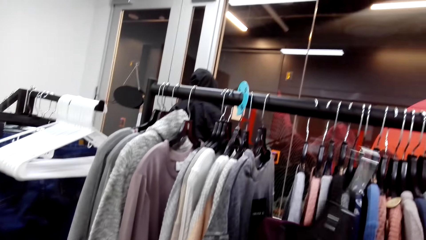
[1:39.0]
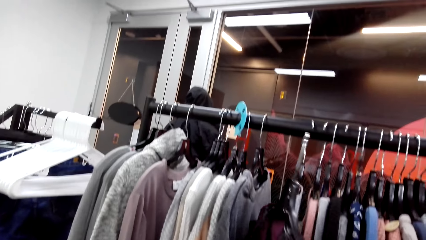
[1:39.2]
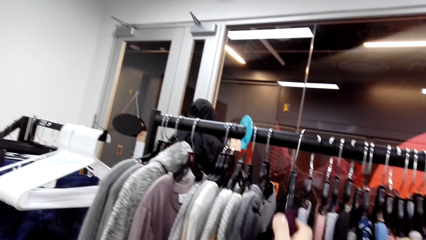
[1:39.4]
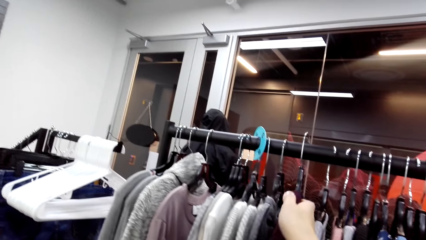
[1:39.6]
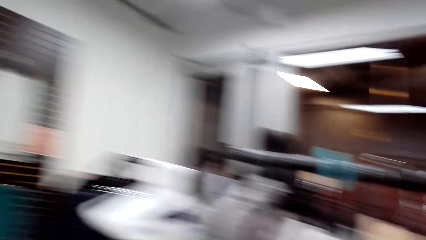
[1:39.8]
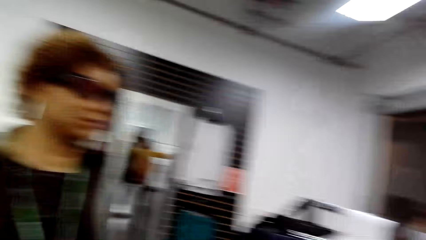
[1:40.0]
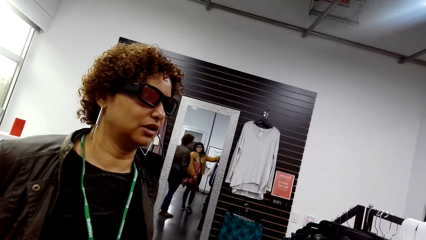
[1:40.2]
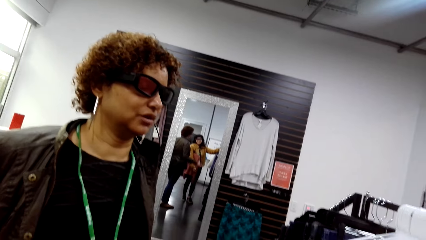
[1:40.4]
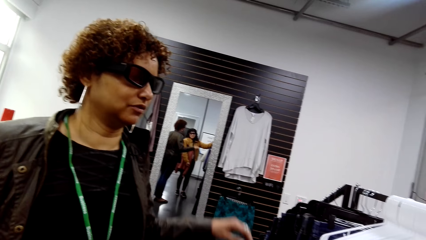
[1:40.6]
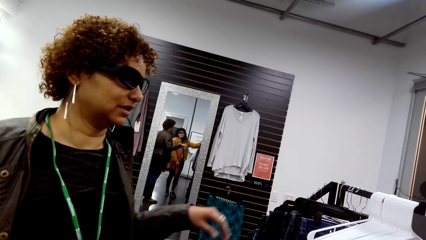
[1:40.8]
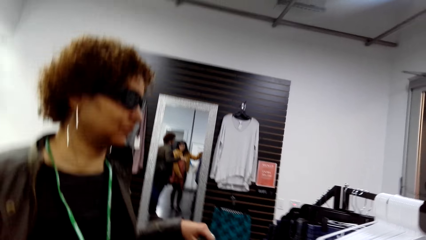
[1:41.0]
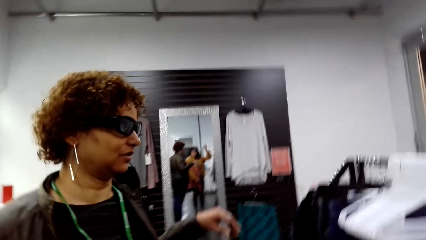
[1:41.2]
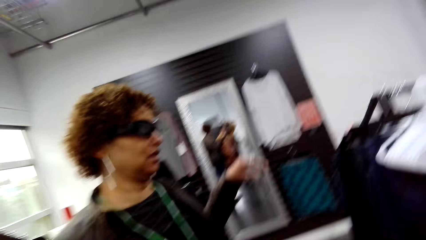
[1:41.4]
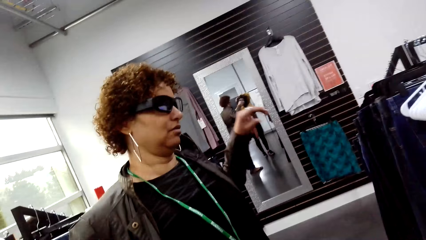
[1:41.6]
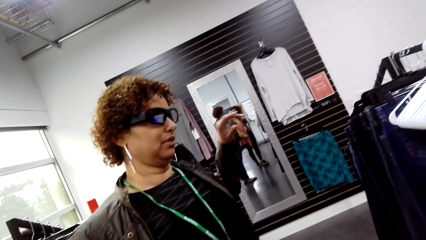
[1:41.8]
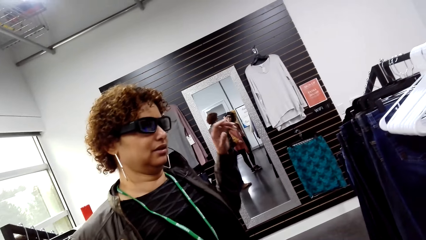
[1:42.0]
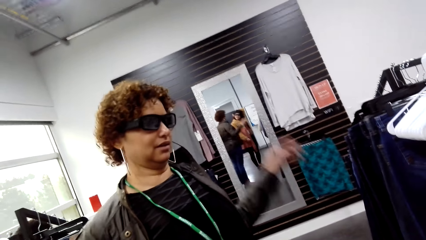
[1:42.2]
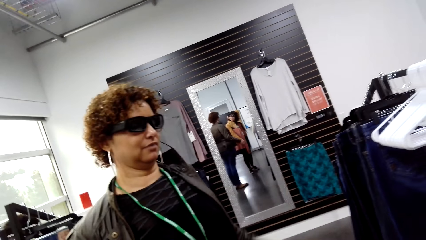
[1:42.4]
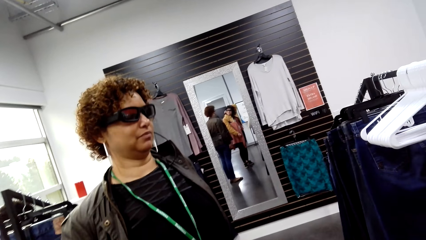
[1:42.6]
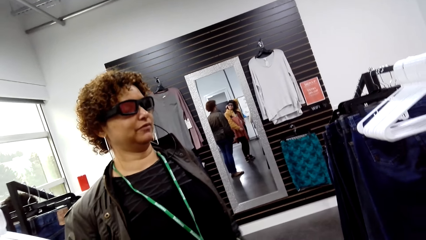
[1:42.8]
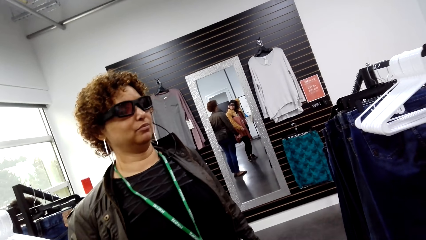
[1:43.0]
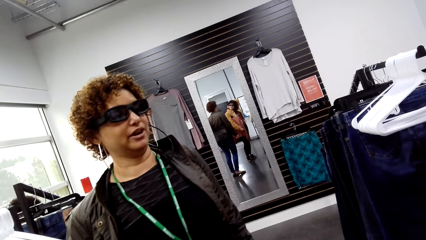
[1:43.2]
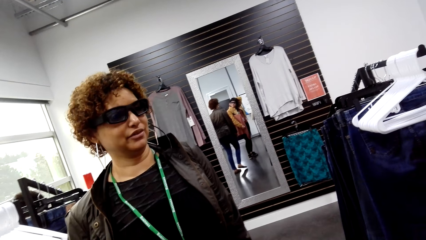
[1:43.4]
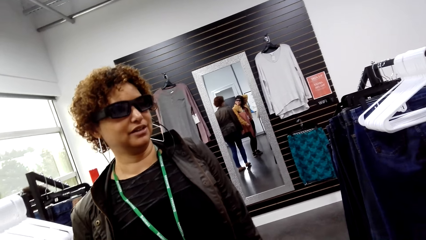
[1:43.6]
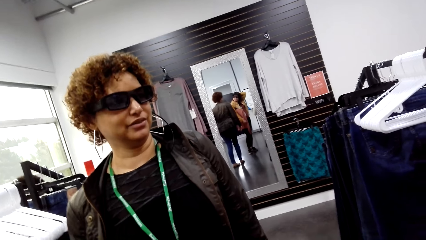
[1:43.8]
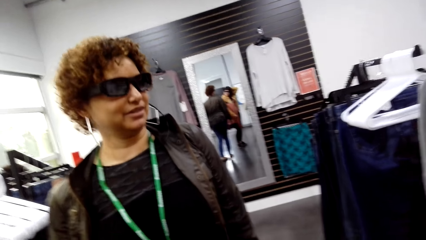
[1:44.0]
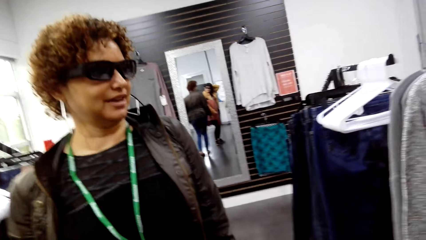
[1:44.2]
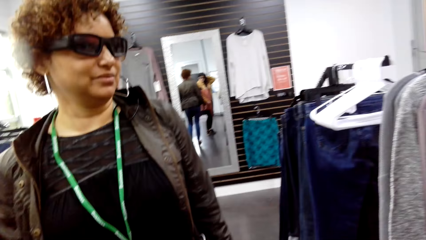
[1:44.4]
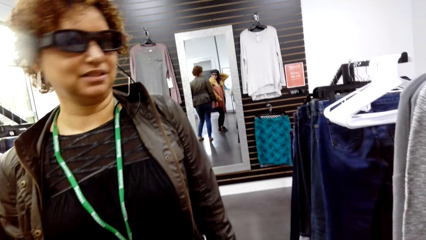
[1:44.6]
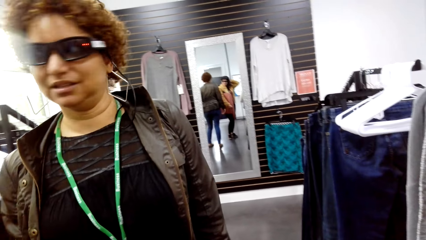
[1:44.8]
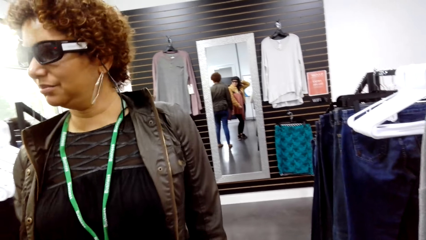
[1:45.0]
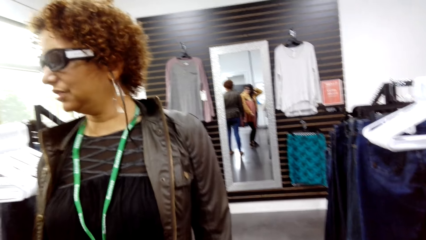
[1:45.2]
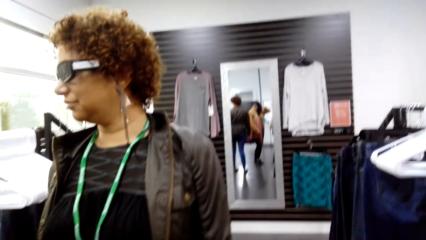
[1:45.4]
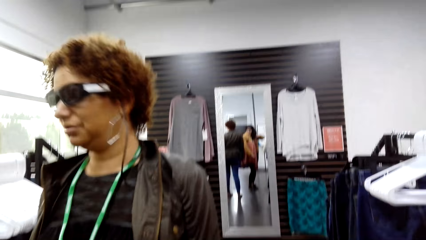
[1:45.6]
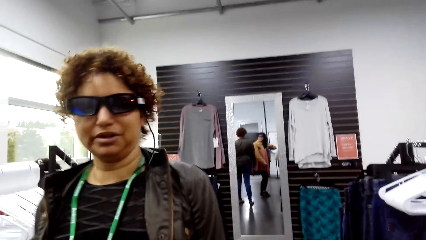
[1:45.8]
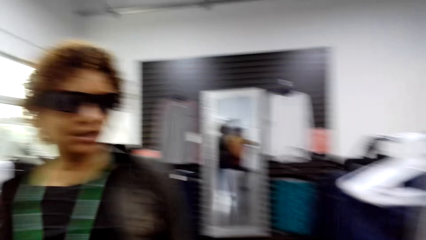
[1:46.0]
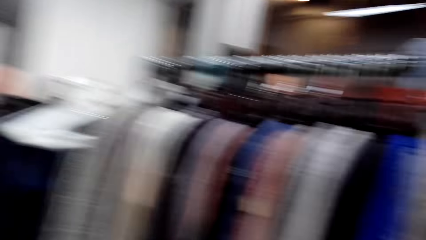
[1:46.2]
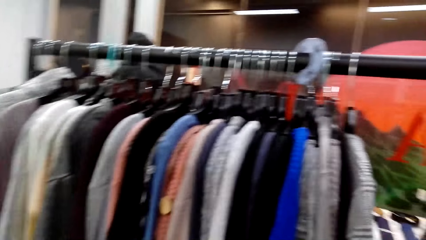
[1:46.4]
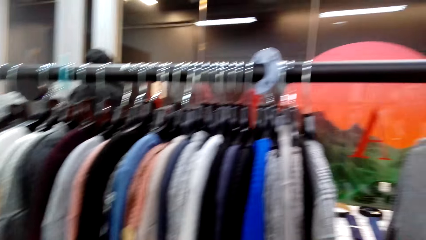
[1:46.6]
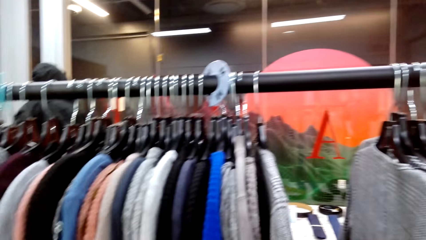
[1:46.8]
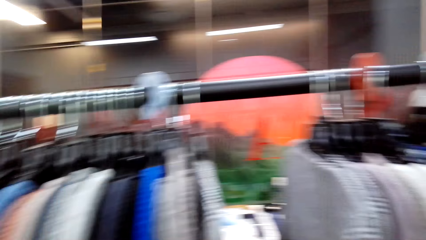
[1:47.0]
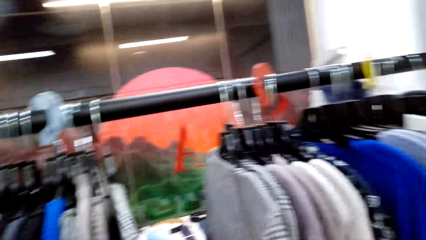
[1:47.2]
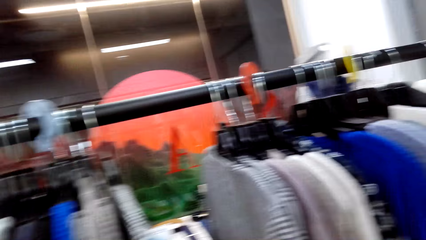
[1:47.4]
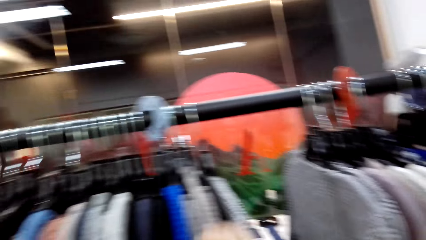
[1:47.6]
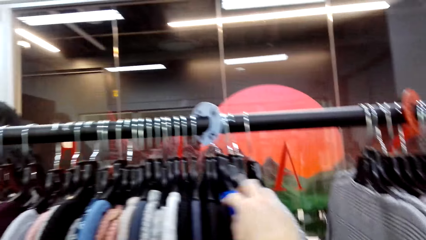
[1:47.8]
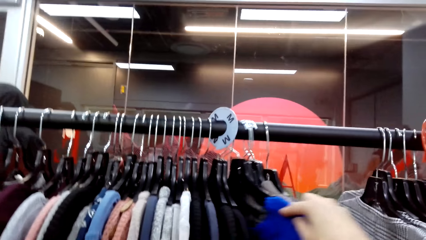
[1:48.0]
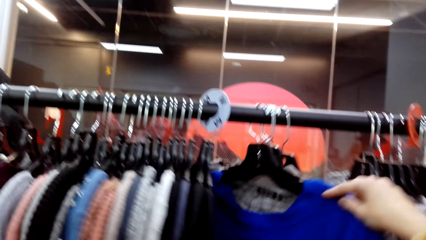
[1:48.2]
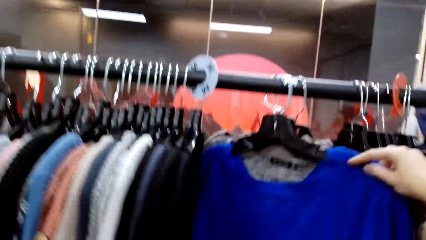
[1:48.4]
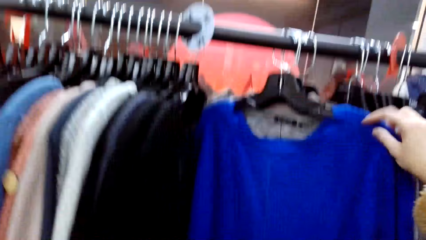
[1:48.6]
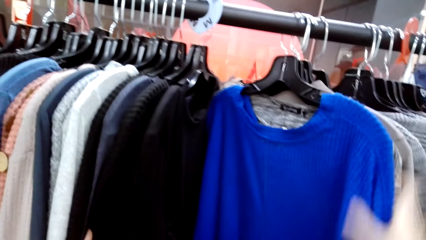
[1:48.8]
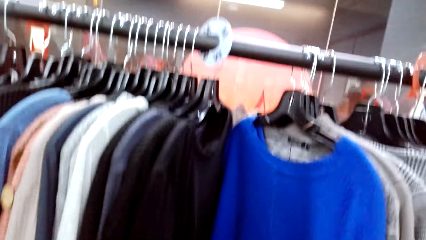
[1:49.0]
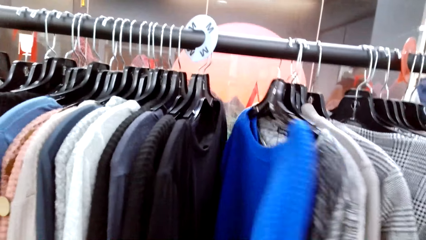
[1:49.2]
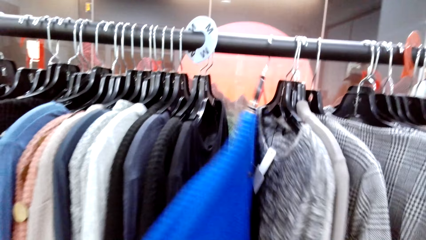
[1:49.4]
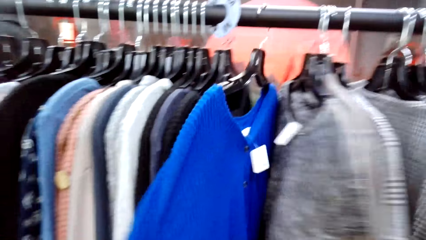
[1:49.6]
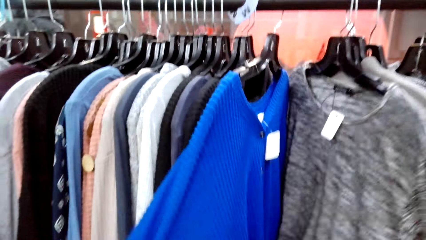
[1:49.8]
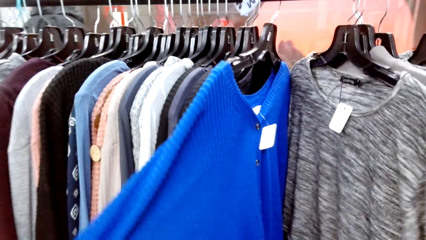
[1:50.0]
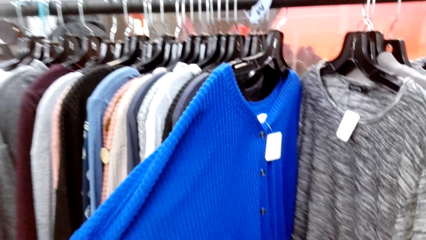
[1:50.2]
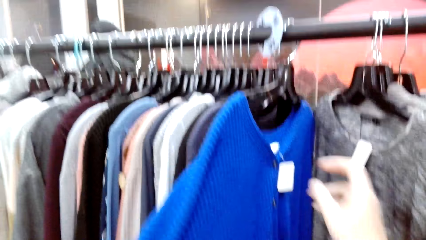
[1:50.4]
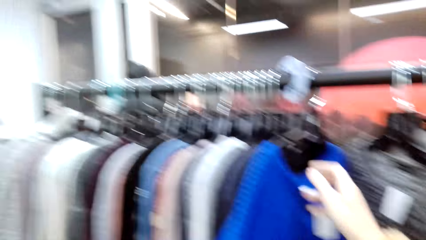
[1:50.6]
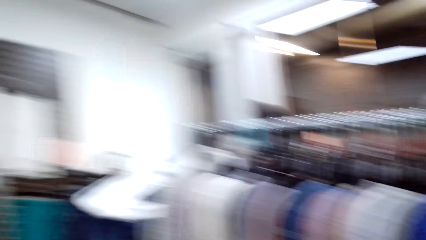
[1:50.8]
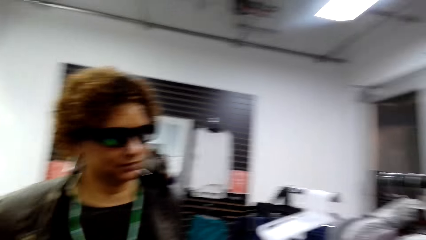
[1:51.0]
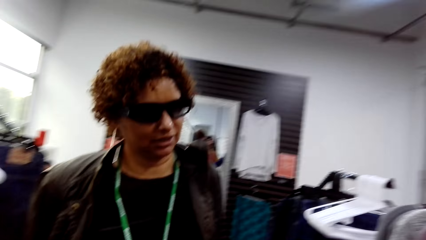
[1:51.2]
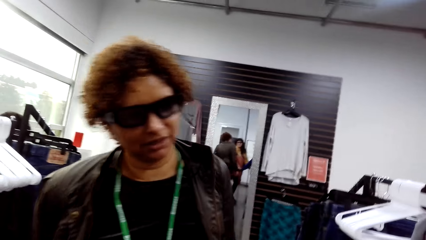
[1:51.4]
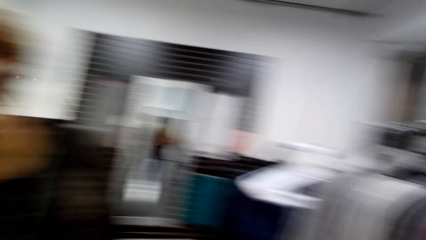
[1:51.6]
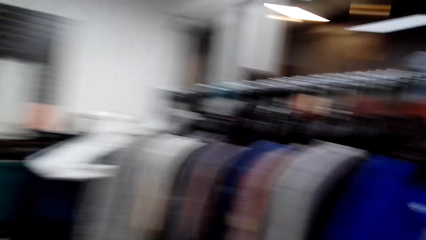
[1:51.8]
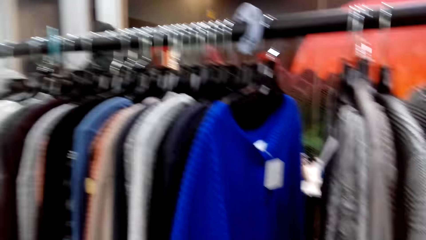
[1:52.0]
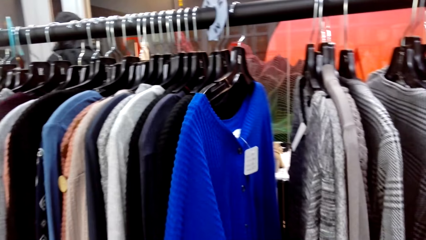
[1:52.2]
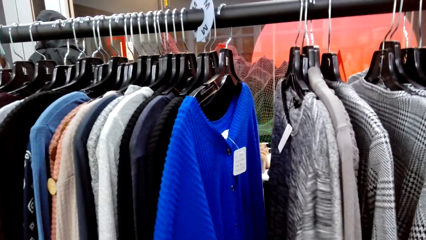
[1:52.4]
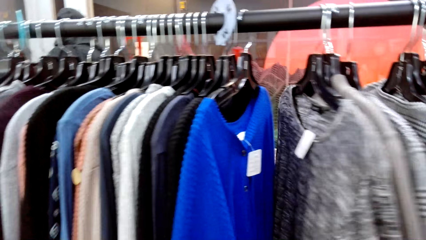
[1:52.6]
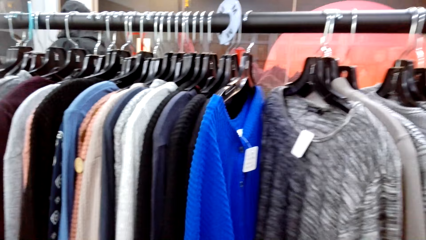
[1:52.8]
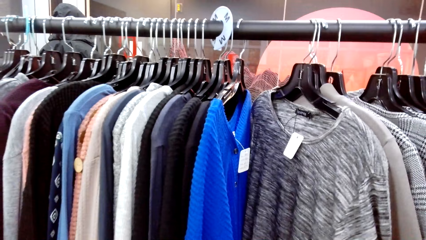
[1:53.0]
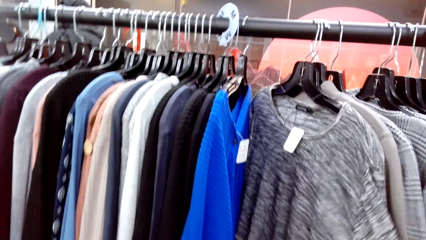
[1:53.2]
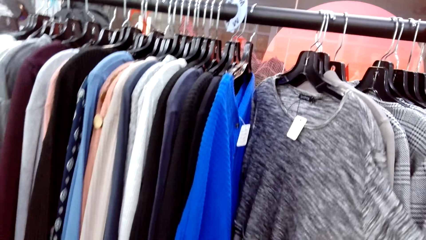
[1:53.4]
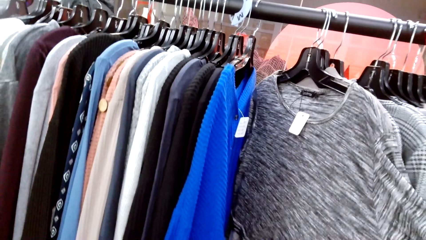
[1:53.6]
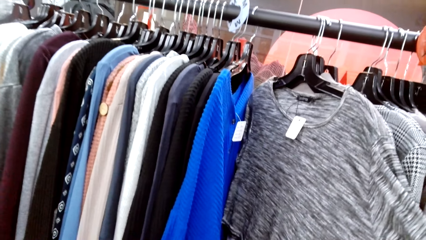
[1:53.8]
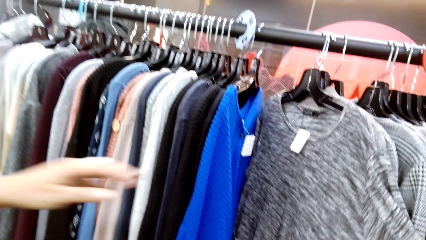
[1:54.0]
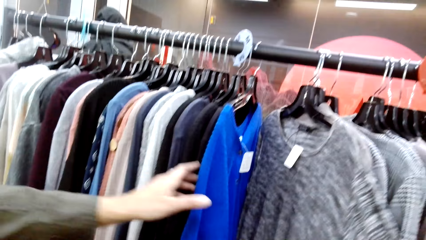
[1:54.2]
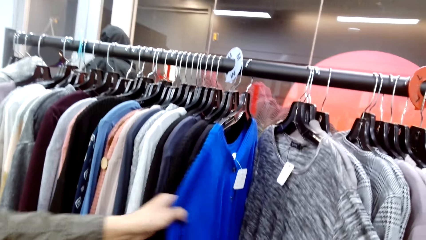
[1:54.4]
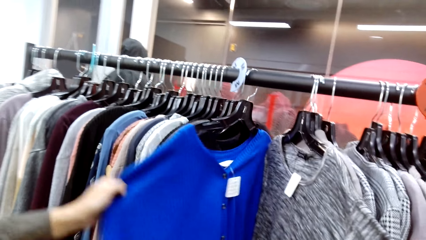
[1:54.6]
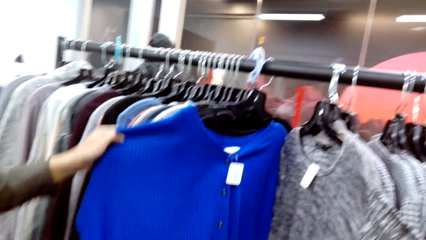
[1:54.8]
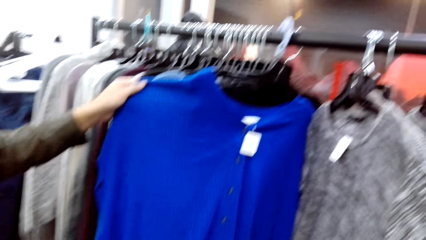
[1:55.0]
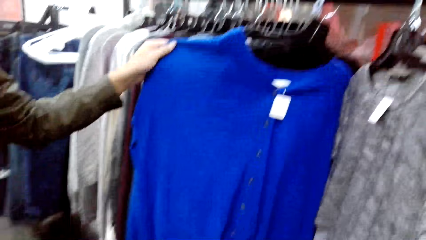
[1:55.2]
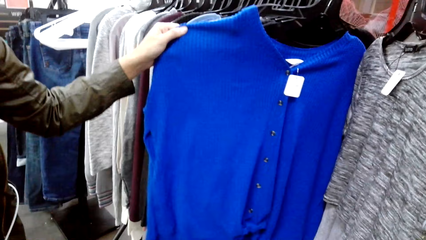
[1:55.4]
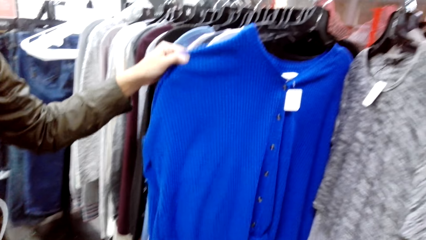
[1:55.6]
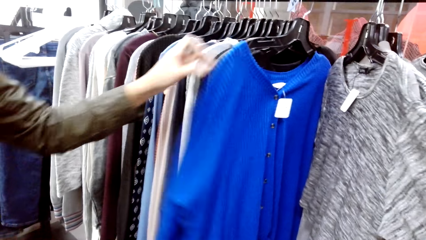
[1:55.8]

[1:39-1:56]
The camera wearer hangs a cloth on the cloth rack. They interact with a person. They move clothes on the cloth rack. They look at a sweater.
